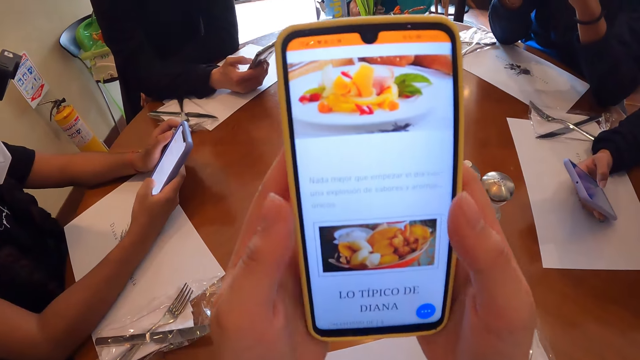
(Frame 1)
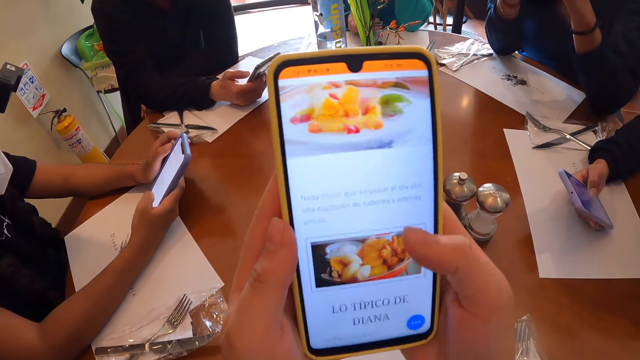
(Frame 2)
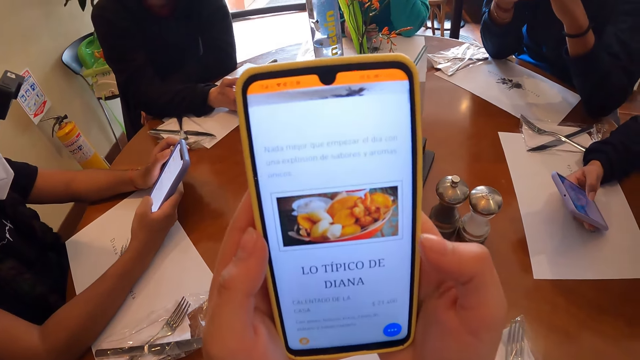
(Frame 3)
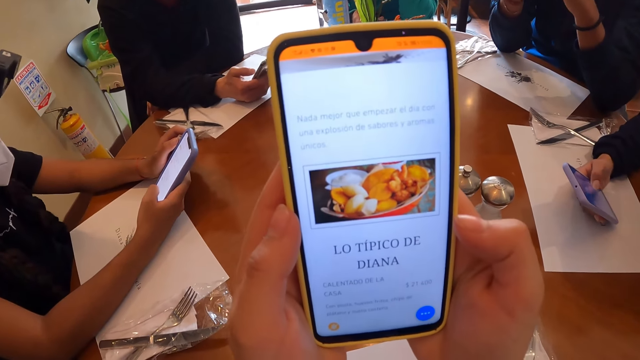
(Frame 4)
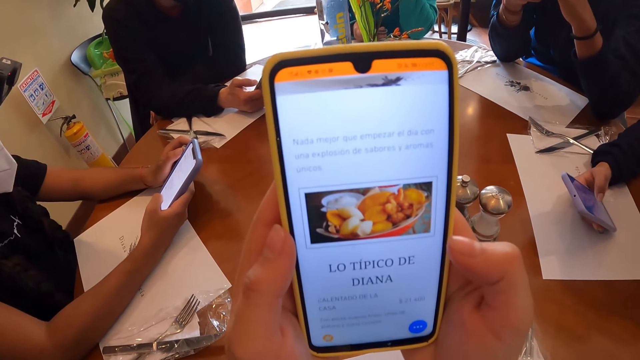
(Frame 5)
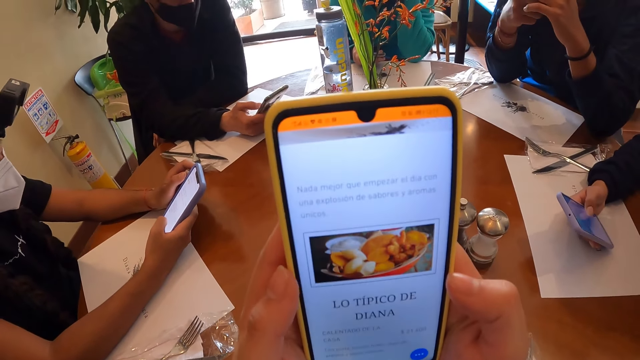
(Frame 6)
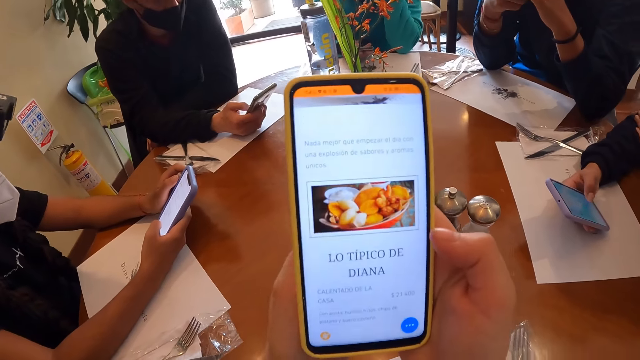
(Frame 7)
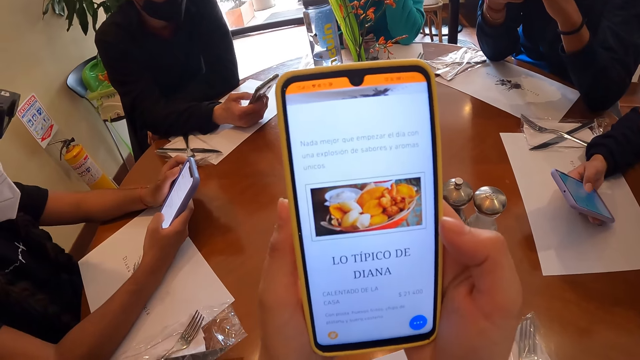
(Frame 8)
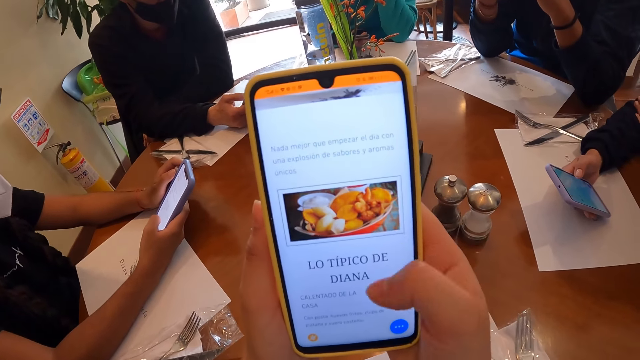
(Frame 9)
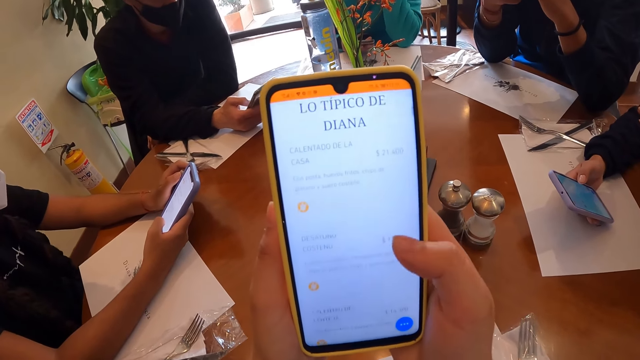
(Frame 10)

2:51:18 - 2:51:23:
The camera wearer operates the phone with both hands at the table.

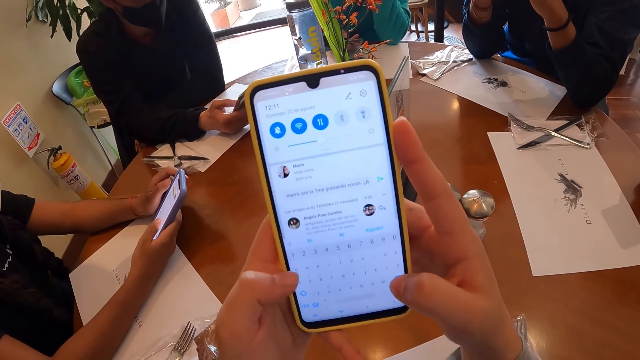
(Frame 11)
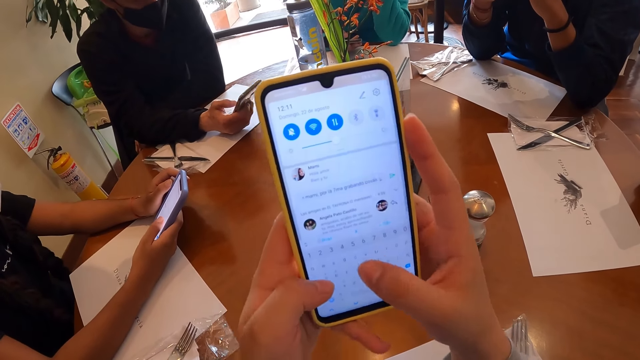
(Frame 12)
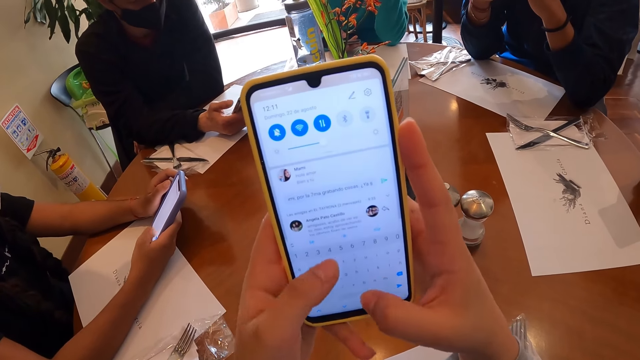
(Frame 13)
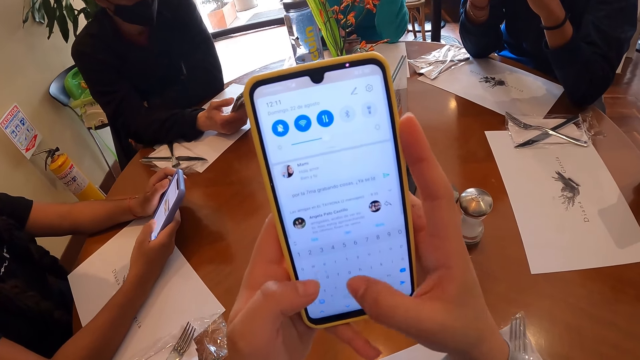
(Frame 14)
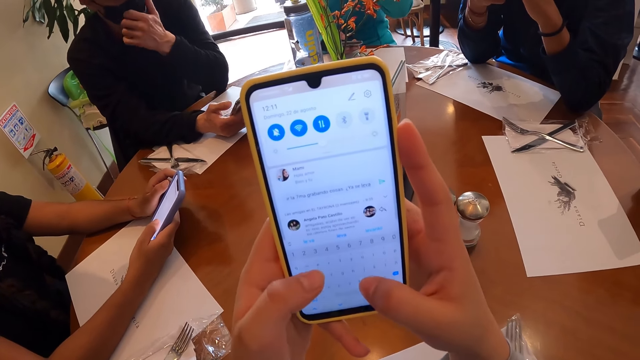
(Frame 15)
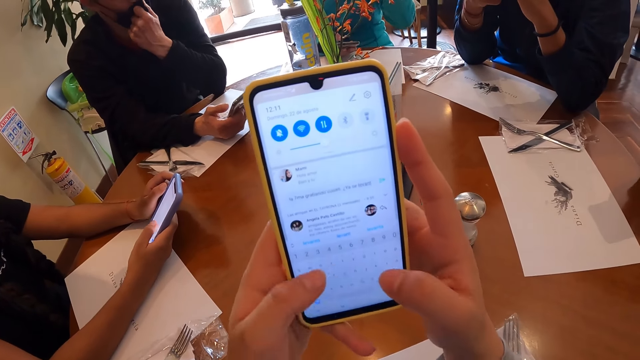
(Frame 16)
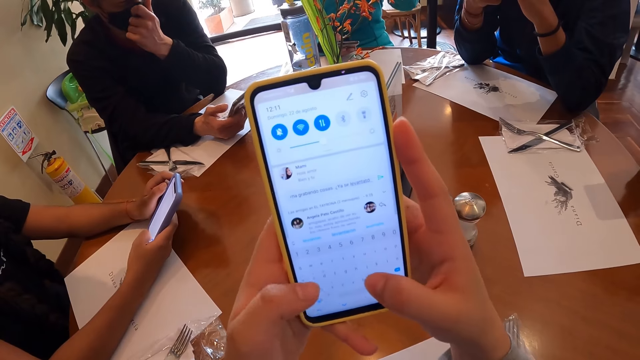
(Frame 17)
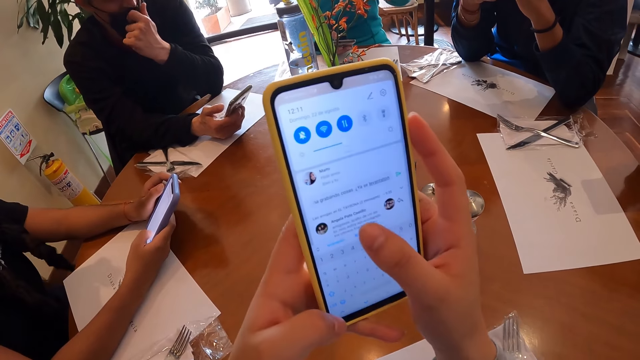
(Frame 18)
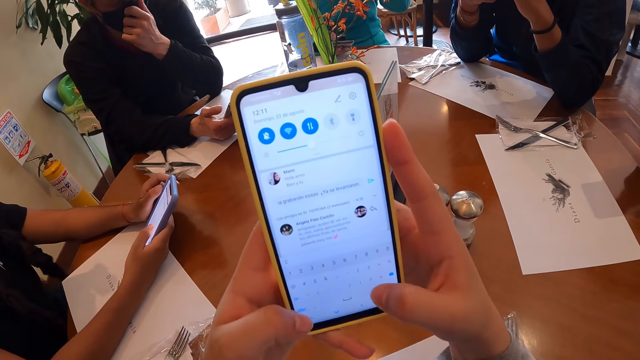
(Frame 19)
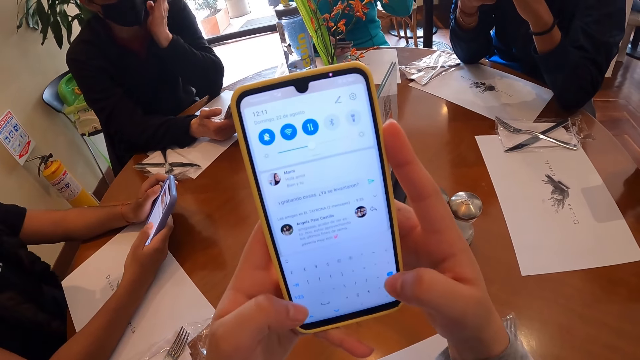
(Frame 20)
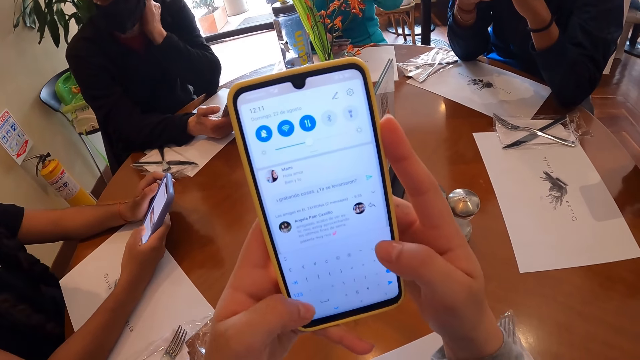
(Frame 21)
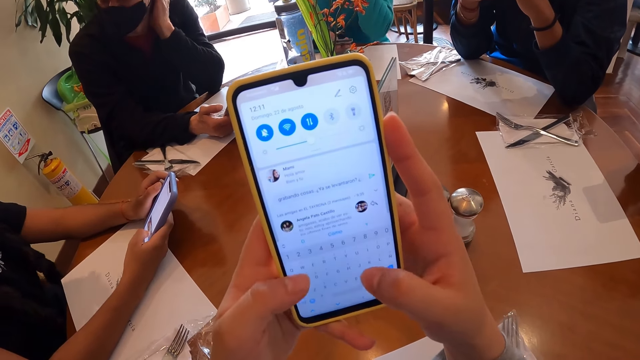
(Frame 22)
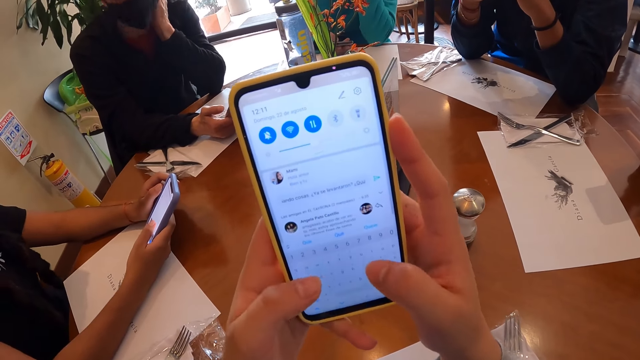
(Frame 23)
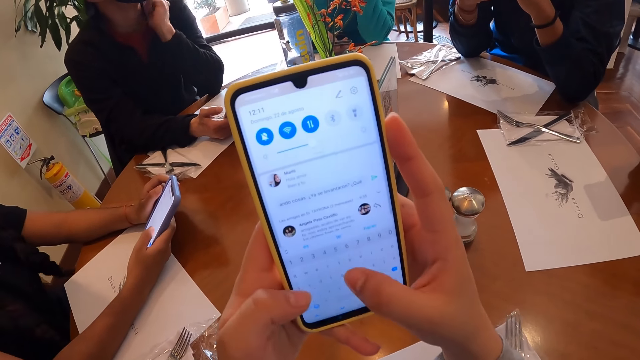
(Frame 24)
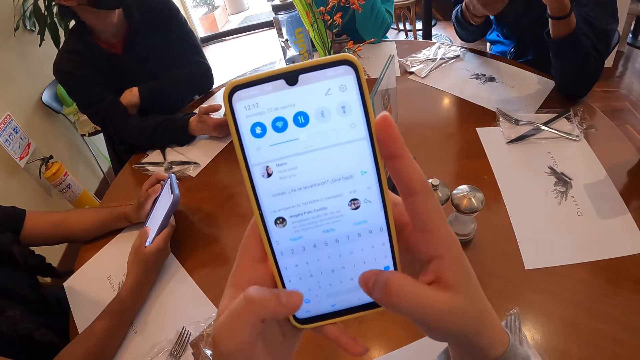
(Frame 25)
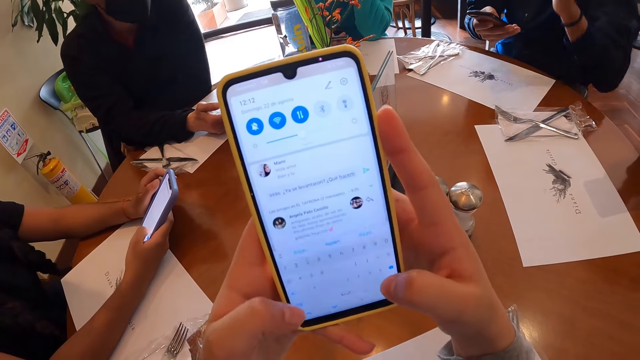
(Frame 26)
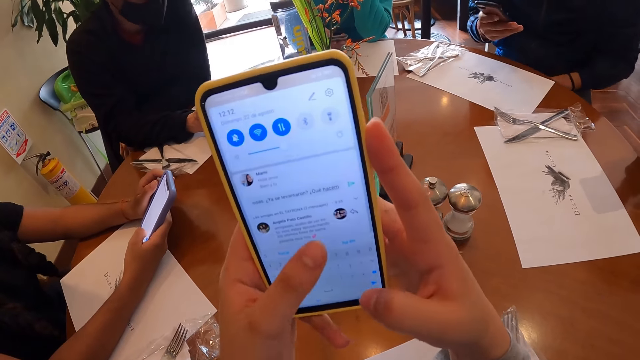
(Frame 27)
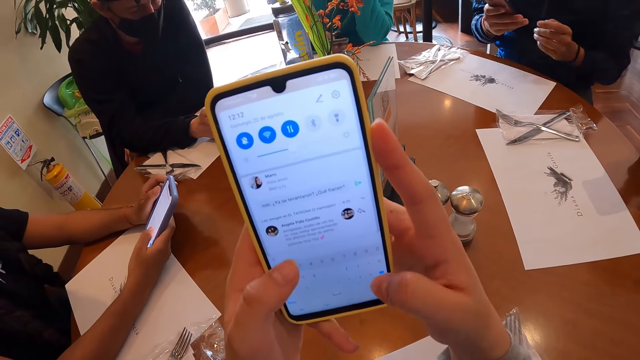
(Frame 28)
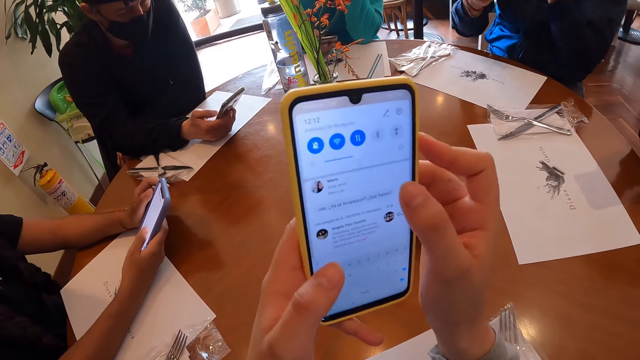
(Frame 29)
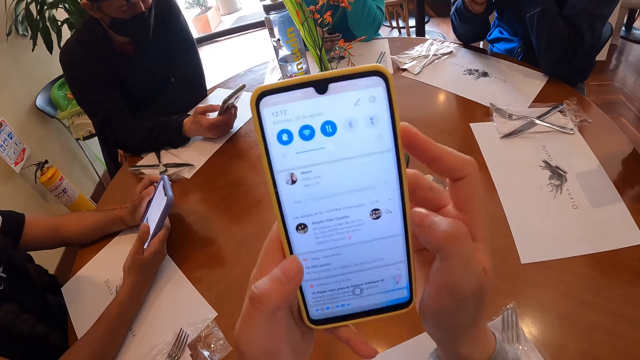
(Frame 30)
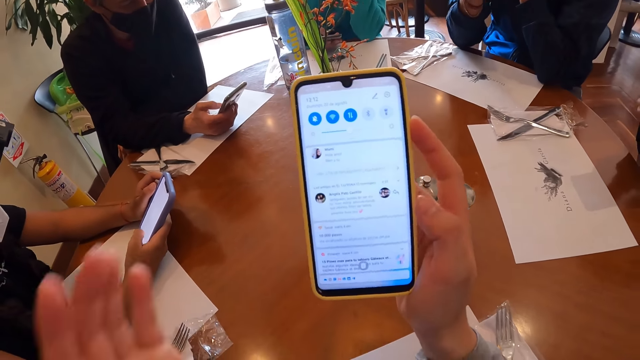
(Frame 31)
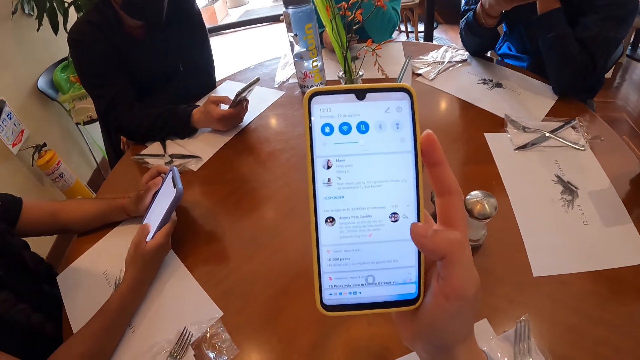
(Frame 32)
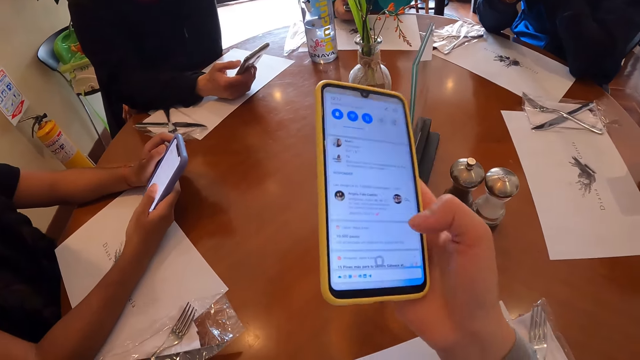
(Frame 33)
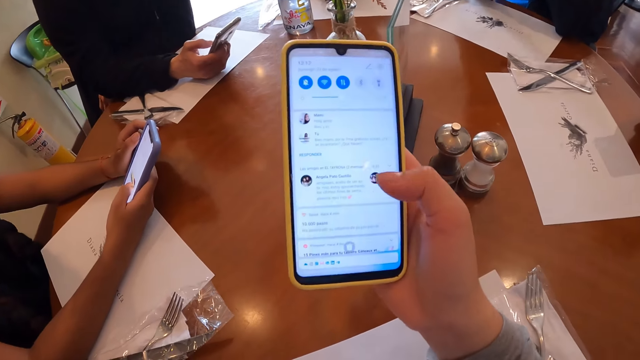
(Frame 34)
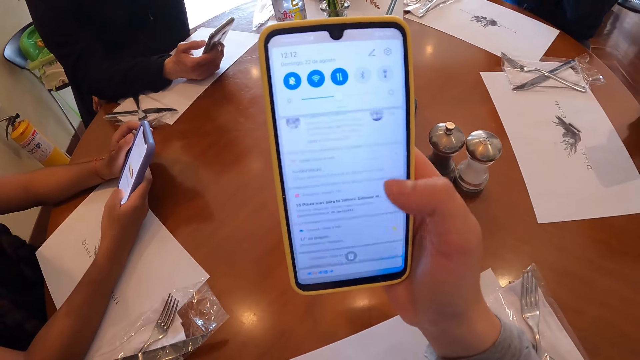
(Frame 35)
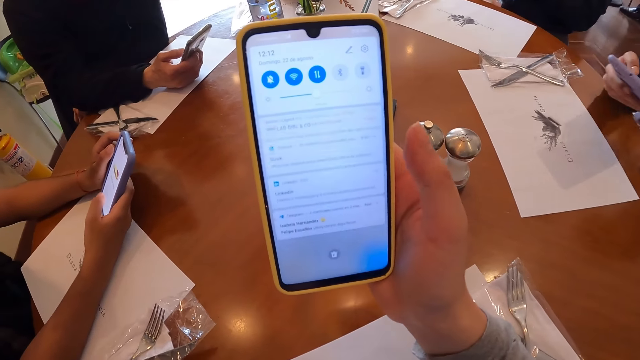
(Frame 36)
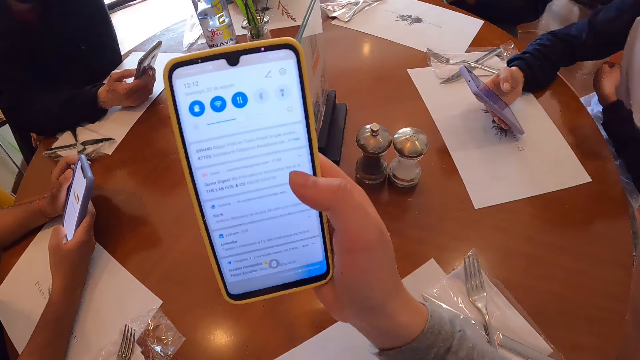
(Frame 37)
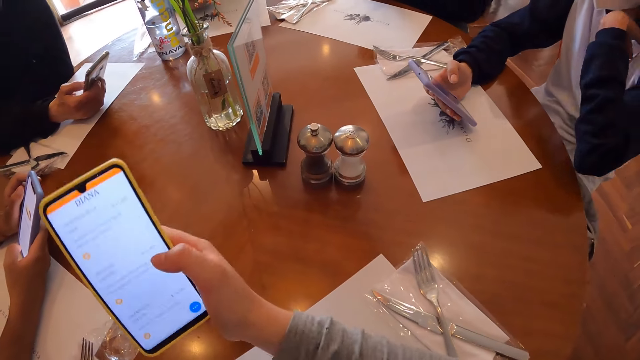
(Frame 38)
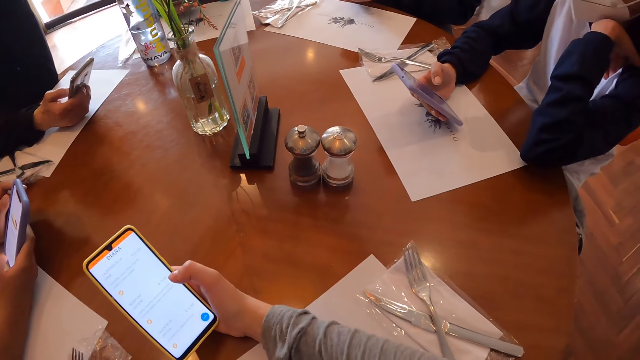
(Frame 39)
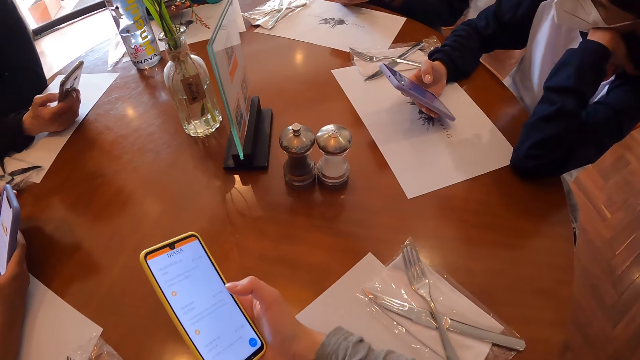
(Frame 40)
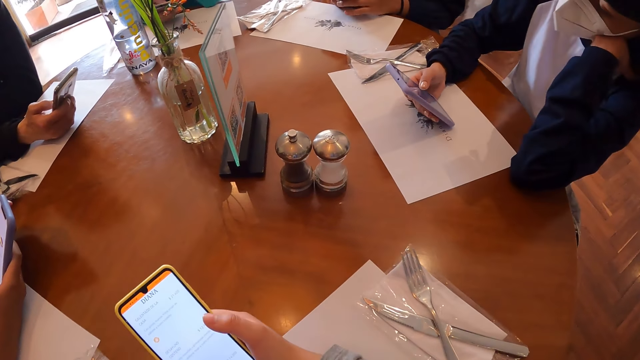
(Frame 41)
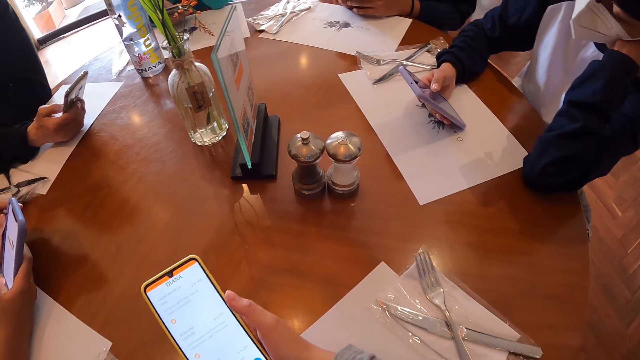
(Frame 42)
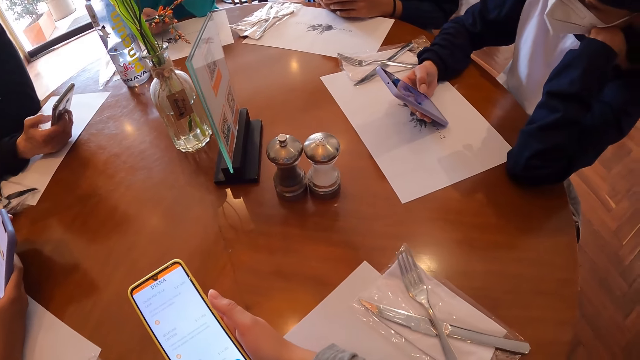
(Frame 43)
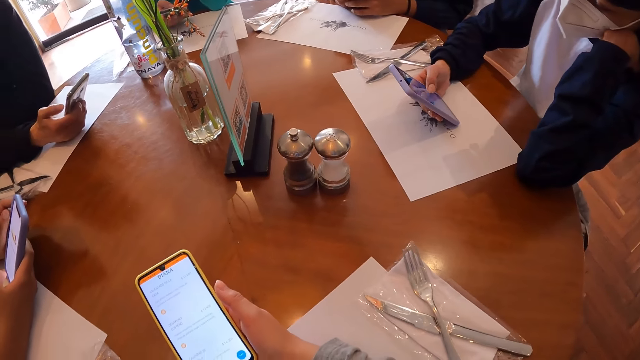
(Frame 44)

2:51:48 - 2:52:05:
The man touches his face mask with his left hand, and touches his hair with his left hand. The camera wearer operates the phone with her right hand at the table. She looks around. A person operates the phone in her hand.
